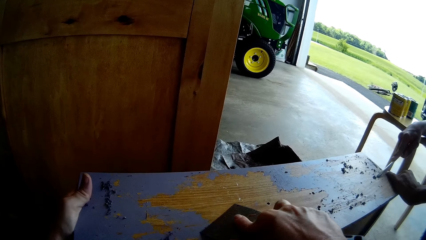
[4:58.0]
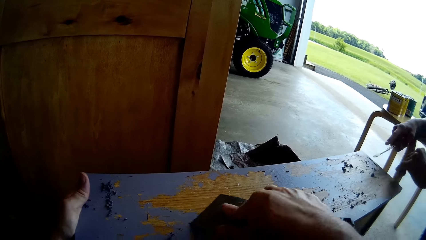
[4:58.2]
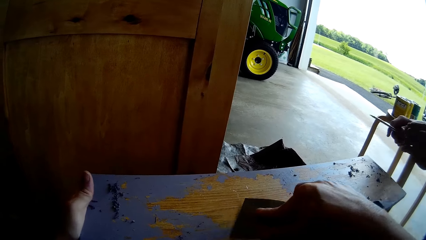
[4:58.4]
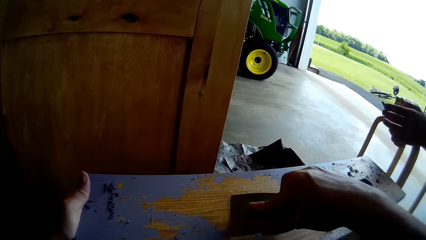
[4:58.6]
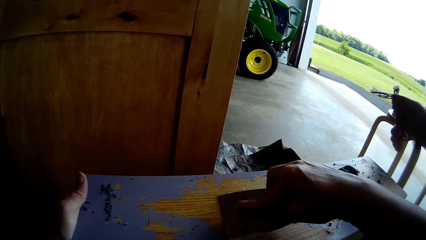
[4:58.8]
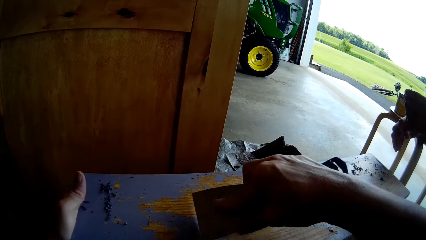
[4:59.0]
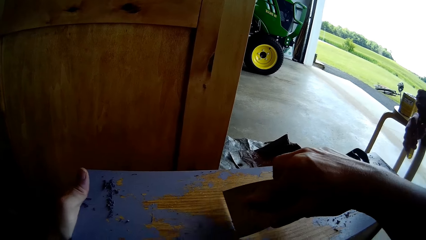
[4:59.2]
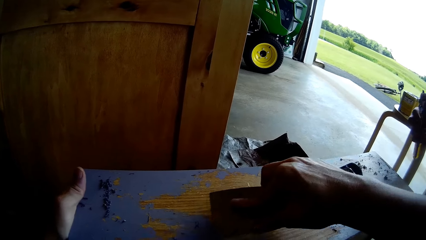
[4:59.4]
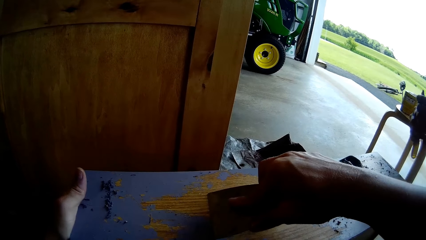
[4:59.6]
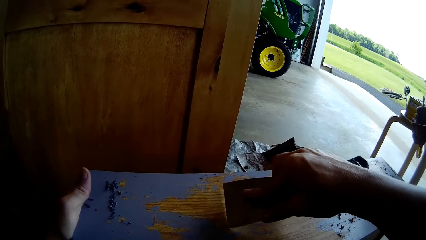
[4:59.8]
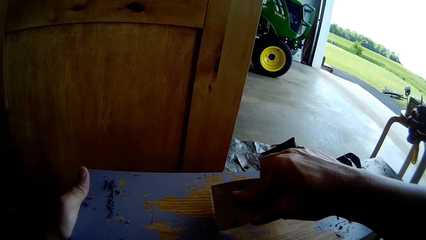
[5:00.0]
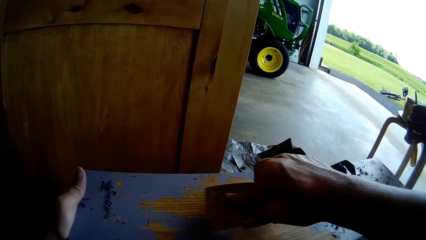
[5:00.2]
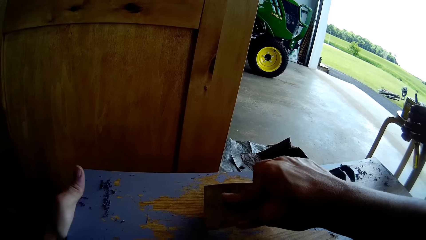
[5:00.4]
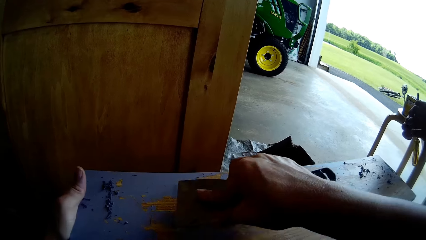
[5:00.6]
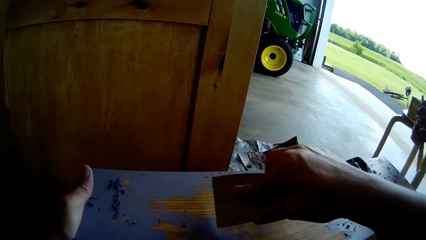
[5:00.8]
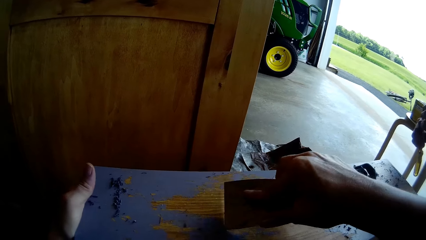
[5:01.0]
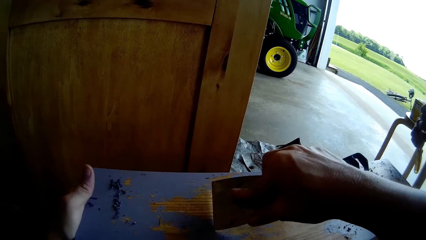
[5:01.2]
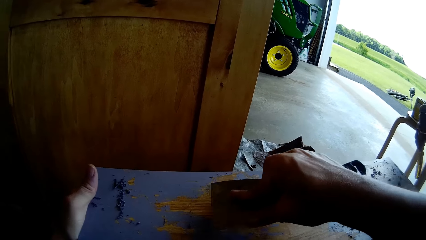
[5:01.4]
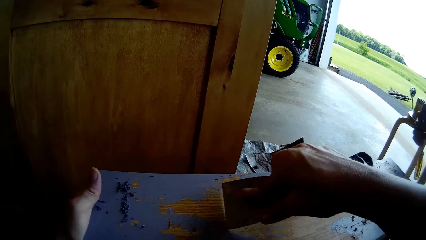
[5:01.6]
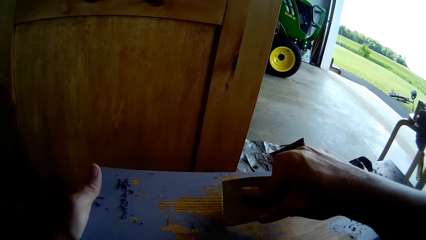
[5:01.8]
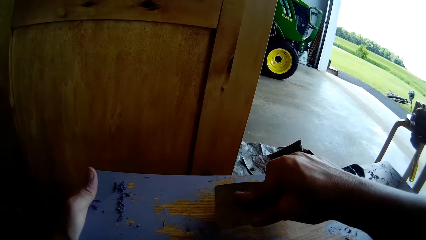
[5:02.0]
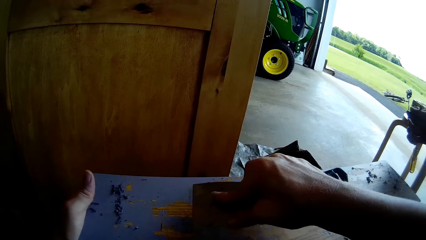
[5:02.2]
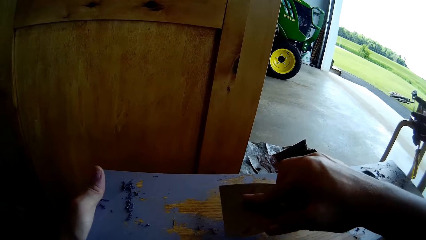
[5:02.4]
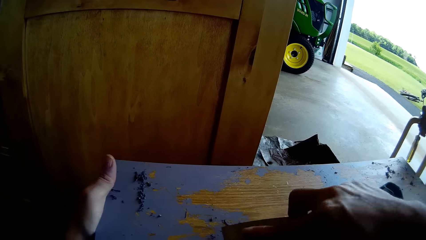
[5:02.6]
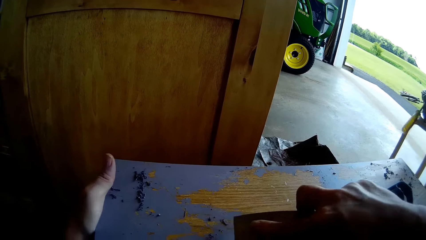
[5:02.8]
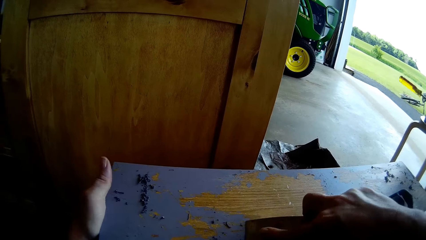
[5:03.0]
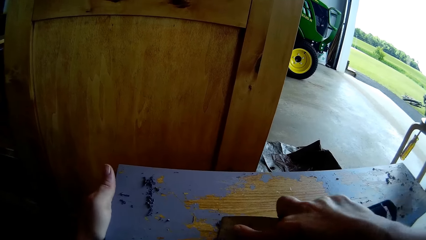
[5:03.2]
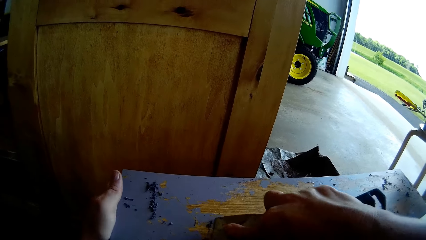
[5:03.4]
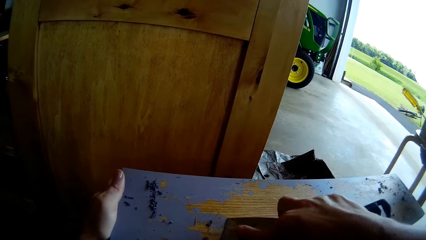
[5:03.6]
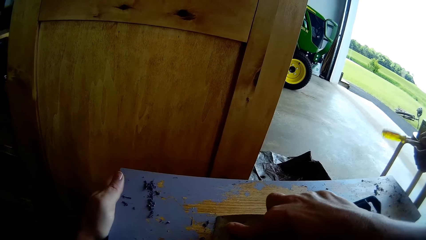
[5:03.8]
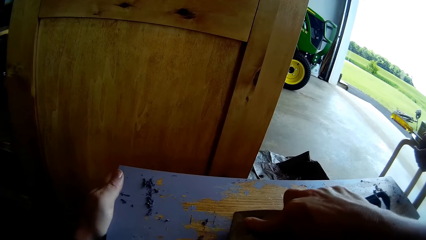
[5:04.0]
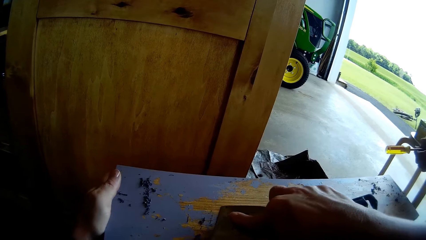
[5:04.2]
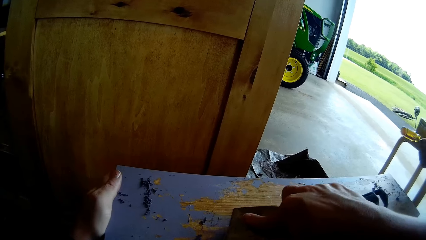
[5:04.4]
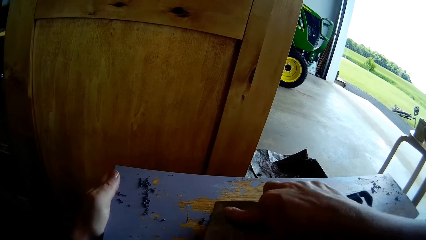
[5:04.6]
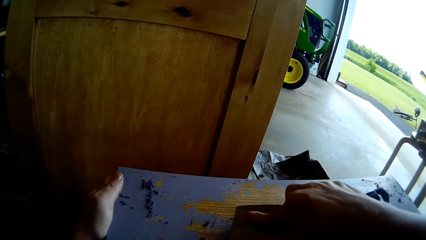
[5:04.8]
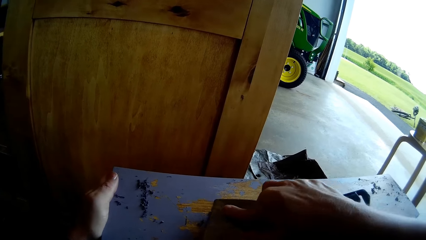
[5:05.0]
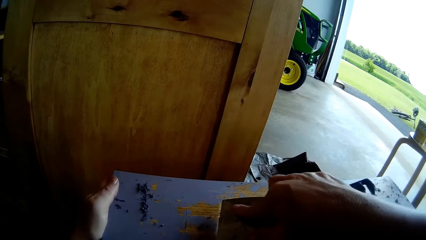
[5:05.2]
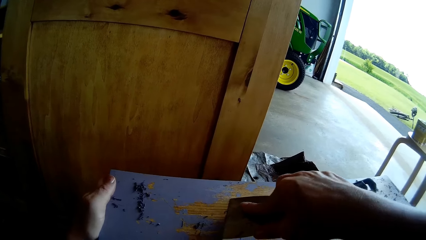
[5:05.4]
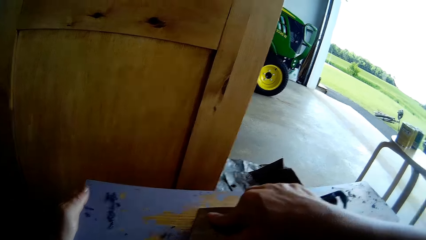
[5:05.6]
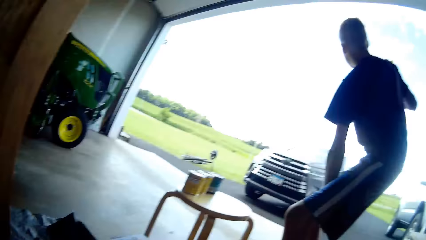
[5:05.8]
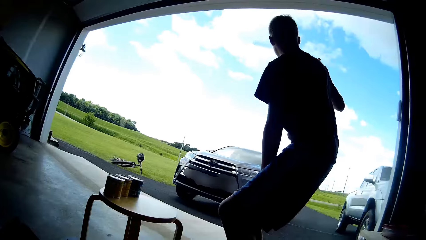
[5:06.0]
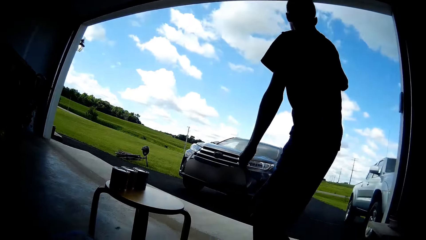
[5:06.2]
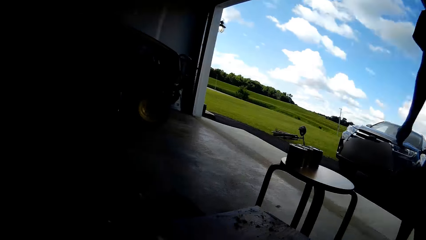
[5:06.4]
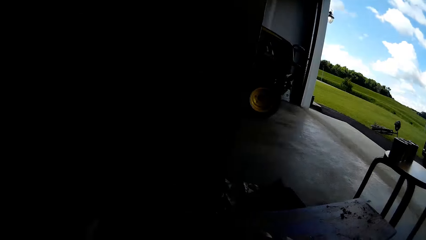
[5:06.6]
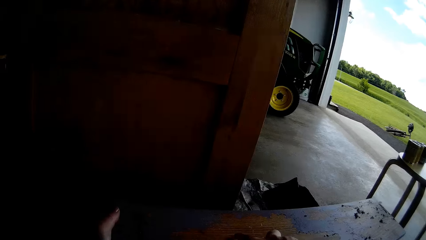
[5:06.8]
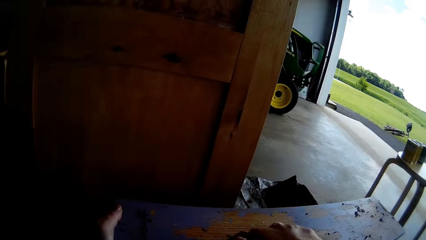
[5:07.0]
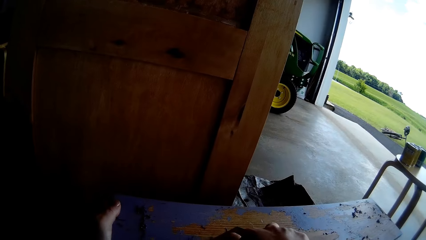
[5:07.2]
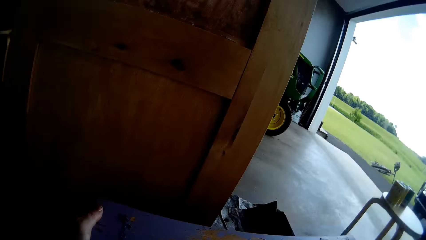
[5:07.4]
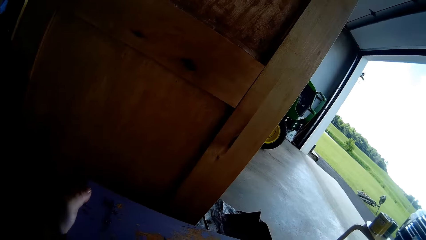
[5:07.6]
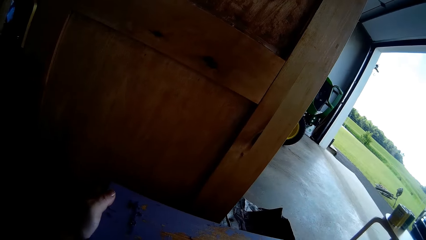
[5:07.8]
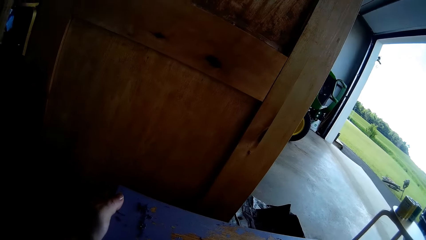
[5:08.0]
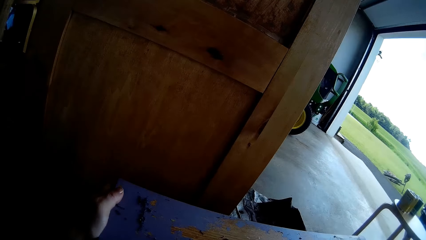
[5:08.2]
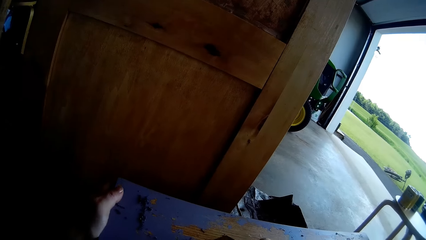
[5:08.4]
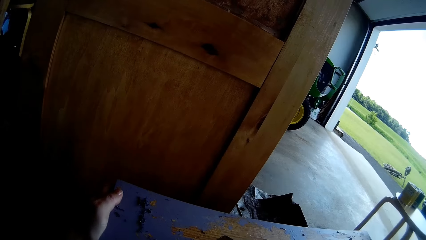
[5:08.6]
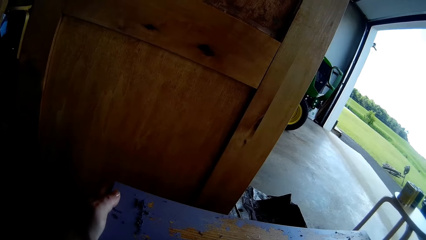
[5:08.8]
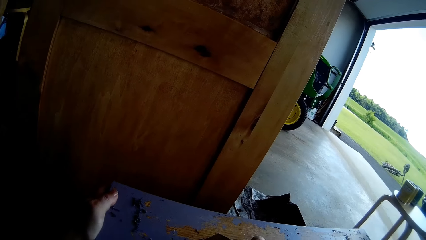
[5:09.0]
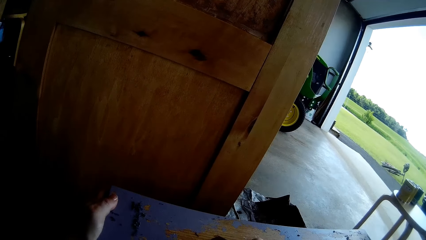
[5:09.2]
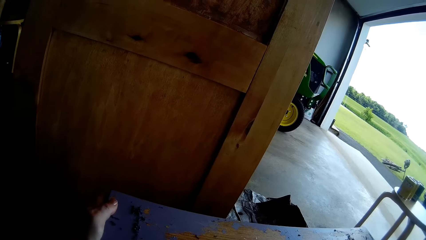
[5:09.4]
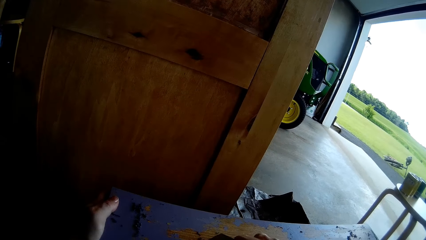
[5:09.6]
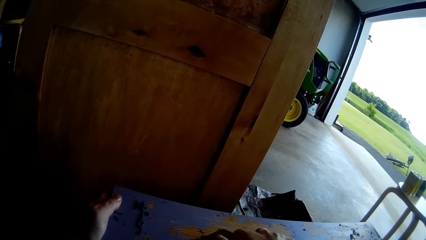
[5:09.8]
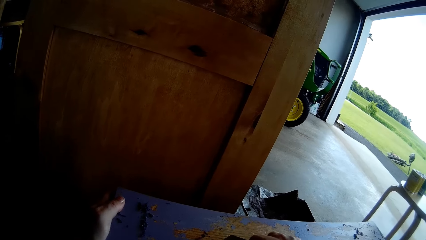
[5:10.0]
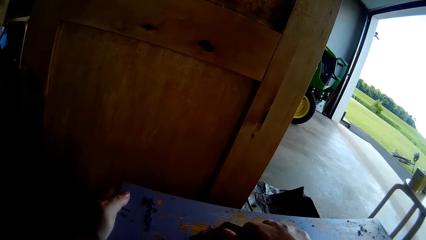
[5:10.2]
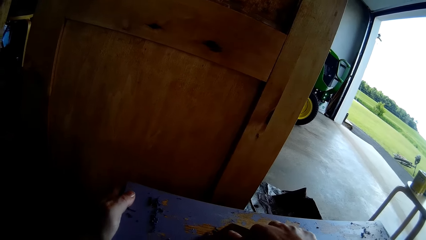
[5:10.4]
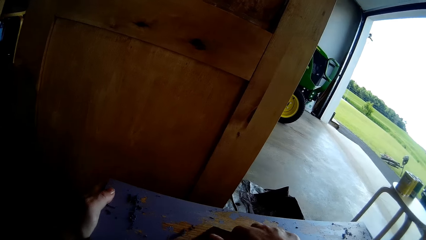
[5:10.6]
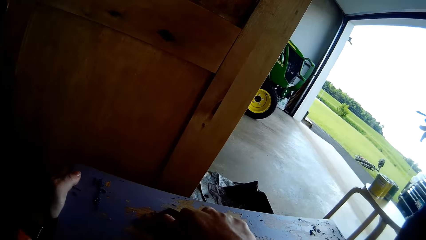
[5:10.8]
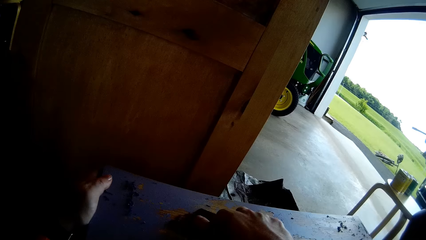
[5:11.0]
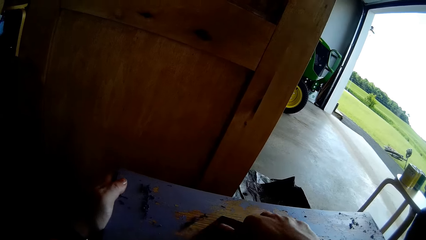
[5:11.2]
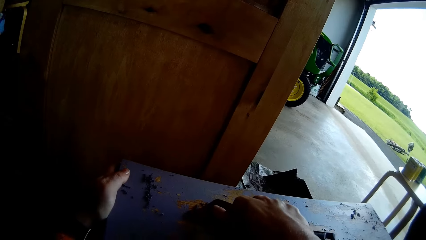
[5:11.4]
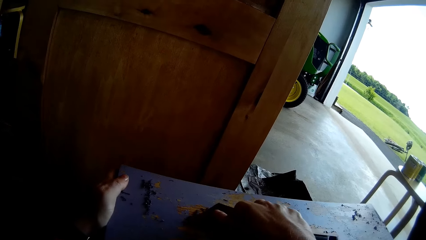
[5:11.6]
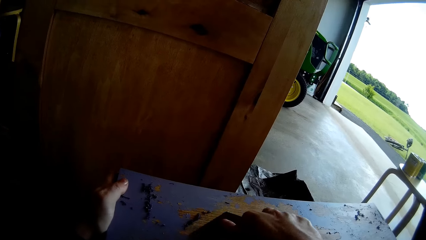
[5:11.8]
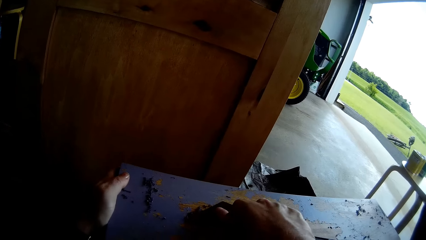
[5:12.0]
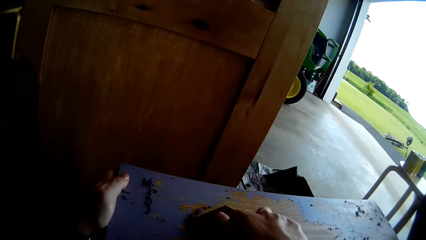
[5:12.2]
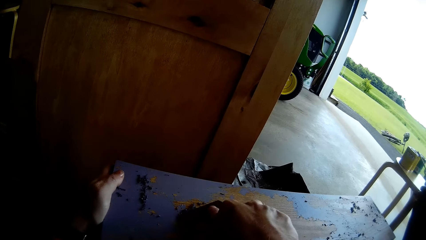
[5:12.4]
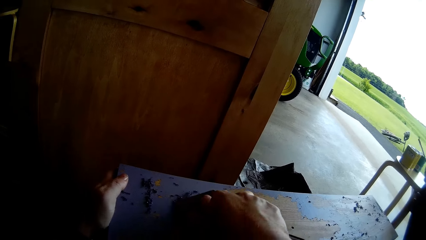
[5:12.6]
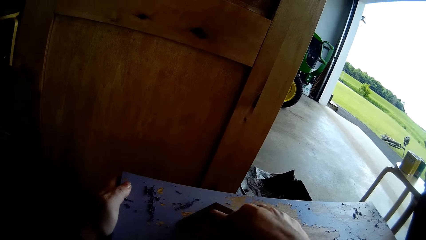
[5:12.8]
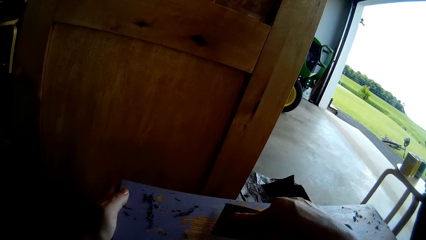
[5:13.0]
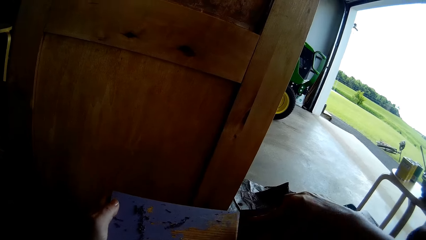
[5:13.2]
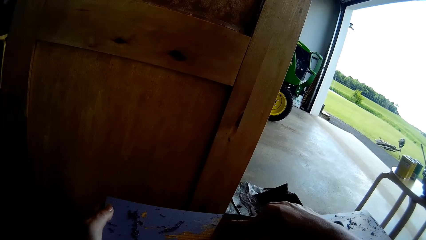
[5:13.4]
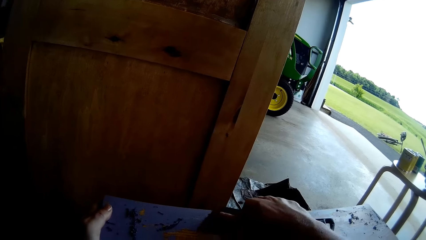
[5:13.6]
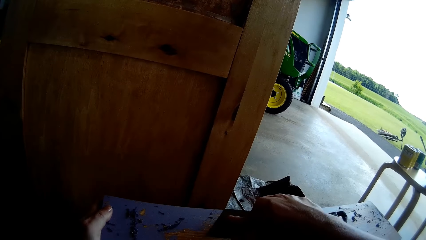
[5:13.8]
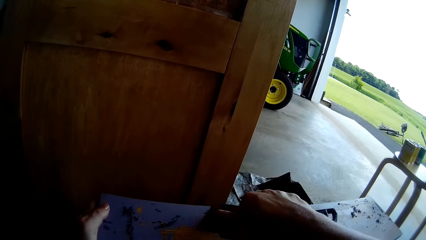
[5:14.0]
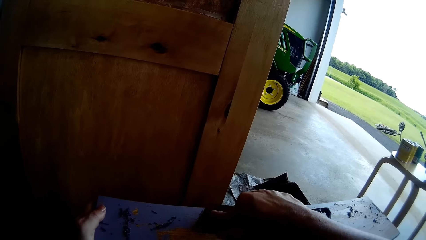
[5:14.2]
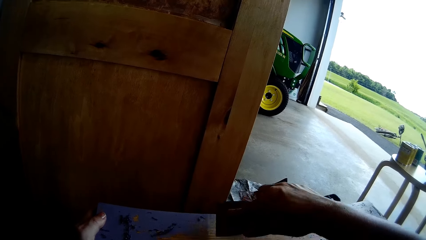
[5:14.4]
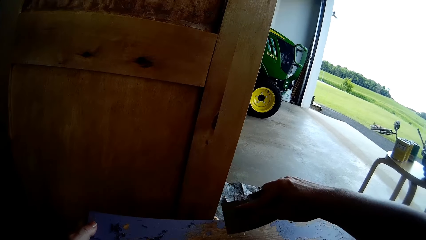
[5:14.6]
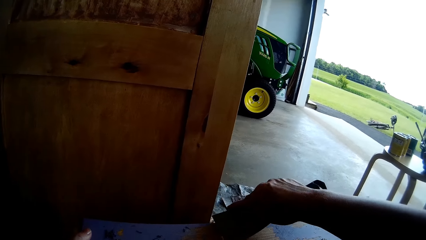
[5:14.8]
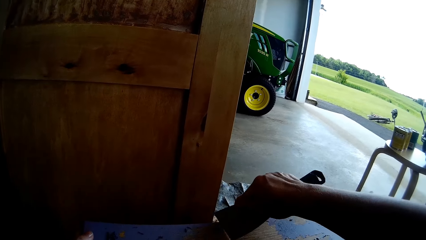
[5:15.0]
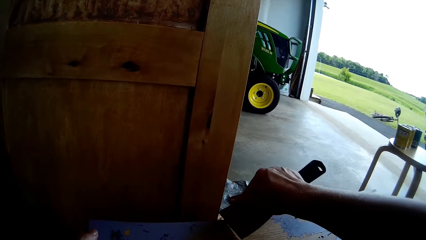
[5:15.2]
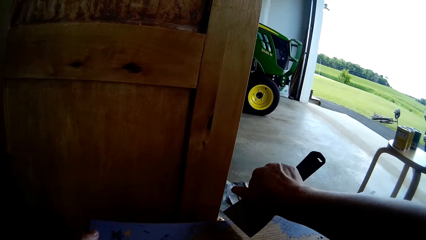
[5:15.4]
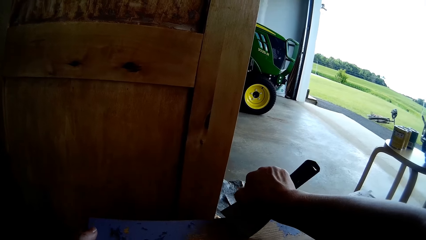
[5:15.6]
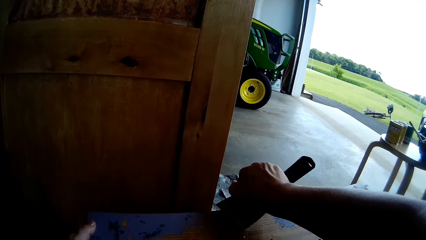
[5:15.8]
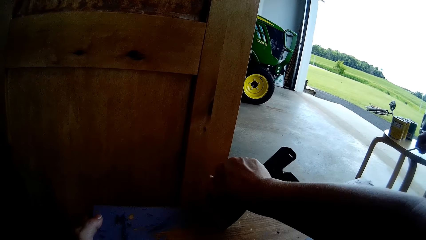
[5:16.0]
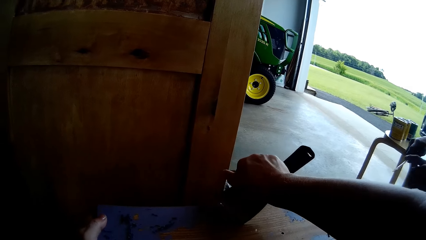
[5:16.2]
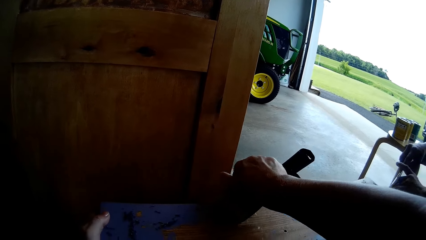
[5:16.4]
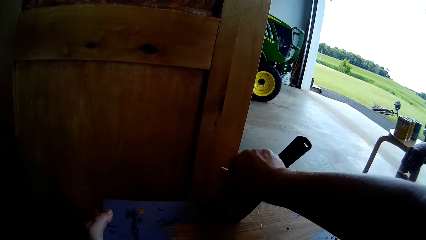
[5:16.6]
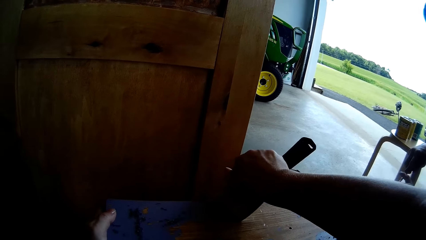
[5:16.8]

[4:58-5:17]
The man removes hands from the drawer and lifts the flat screwdriver from the timber. The man holds the flat screwdriver, rotates the flat screwdriver, turns the flat screwdriver and shakes the flat screwdriver. The camera wearer looks around. They look at the man. The man looks around the field. The camera wearer scrapes paint from the timber with the scraper. They scrape paint. They scrape paint again.
